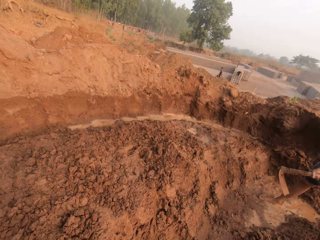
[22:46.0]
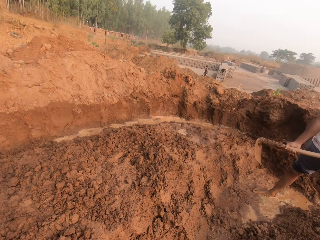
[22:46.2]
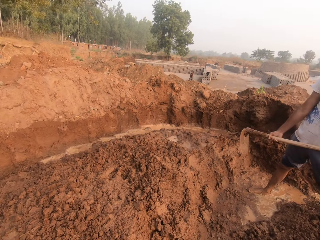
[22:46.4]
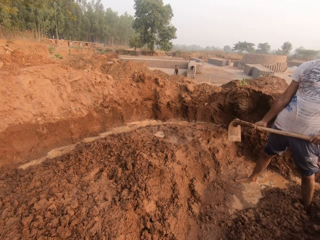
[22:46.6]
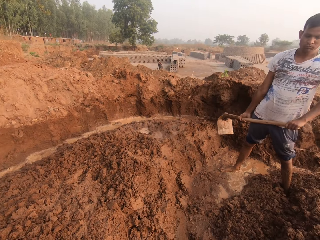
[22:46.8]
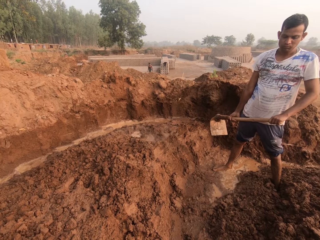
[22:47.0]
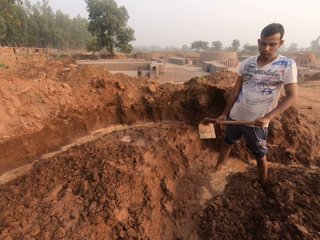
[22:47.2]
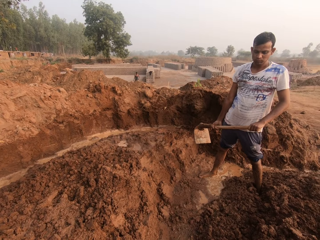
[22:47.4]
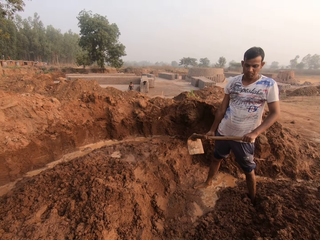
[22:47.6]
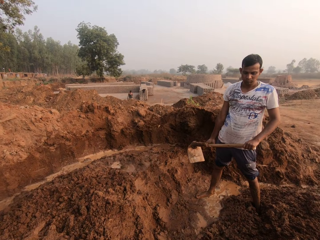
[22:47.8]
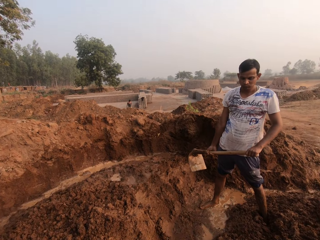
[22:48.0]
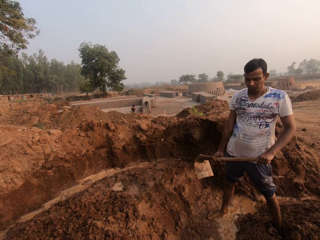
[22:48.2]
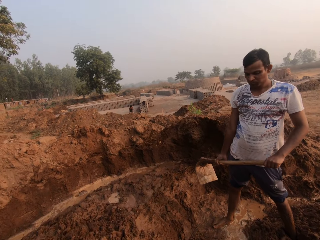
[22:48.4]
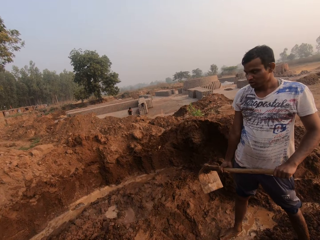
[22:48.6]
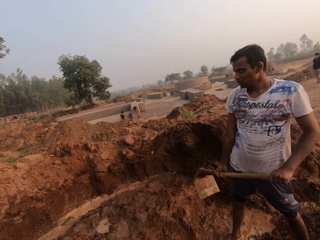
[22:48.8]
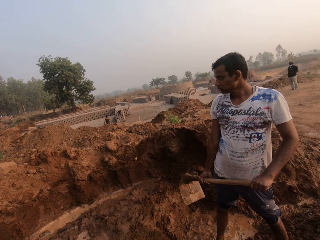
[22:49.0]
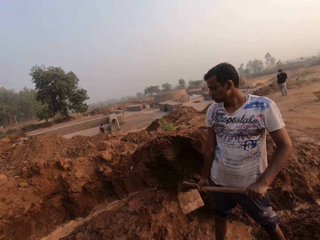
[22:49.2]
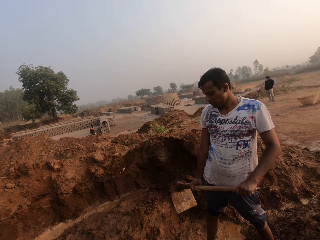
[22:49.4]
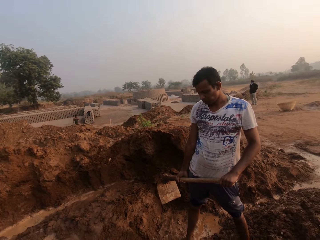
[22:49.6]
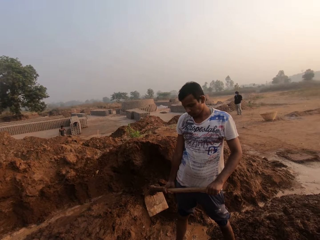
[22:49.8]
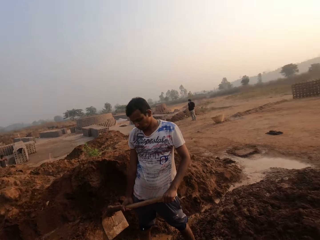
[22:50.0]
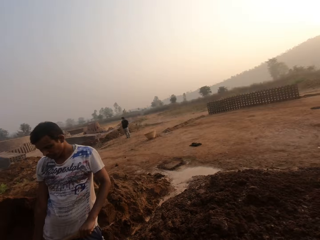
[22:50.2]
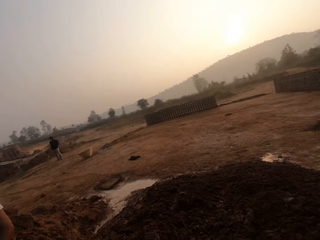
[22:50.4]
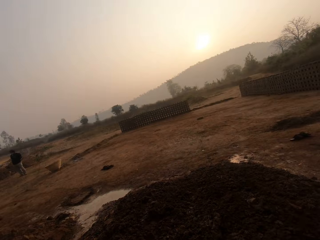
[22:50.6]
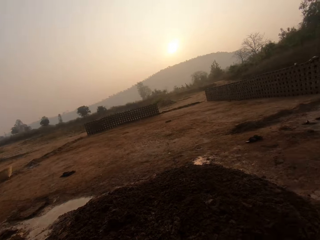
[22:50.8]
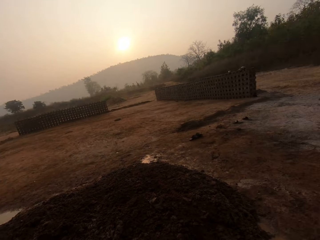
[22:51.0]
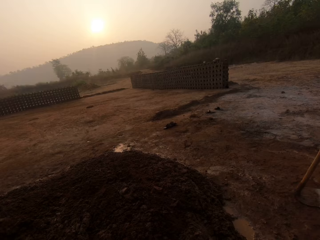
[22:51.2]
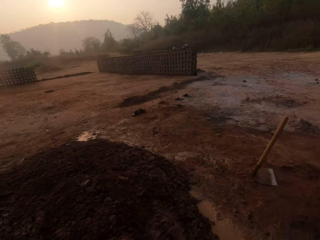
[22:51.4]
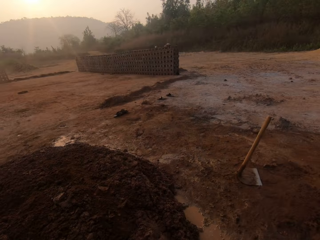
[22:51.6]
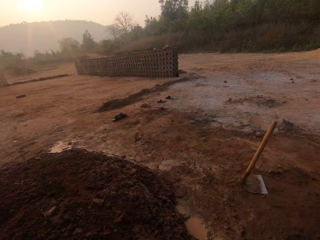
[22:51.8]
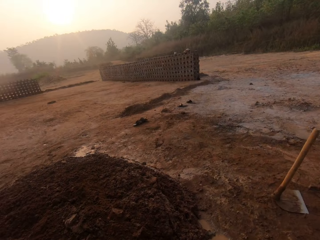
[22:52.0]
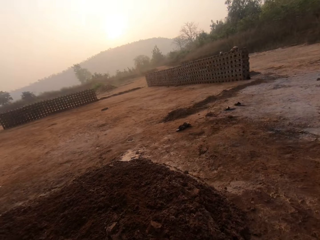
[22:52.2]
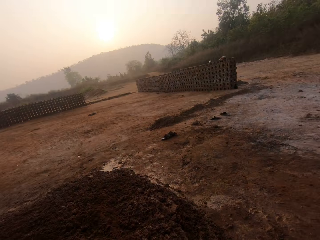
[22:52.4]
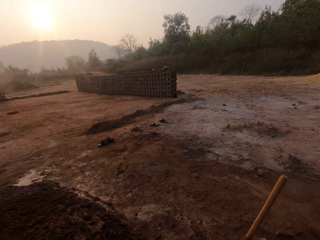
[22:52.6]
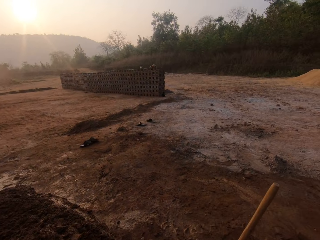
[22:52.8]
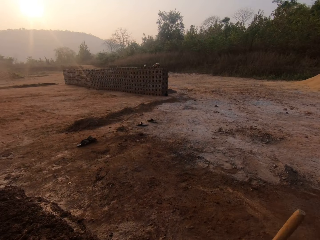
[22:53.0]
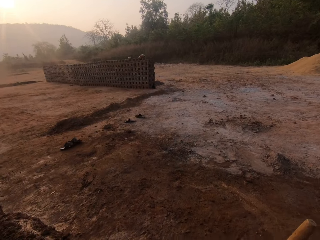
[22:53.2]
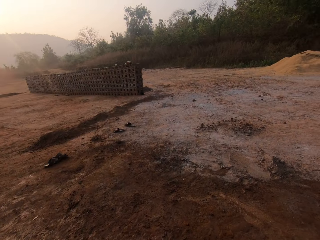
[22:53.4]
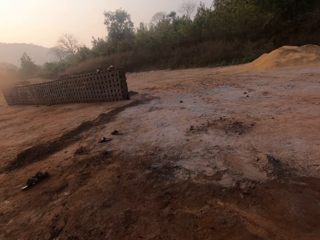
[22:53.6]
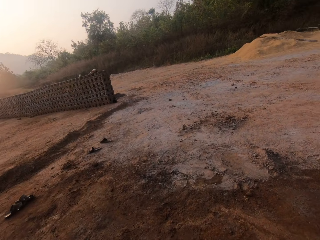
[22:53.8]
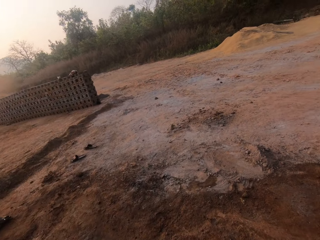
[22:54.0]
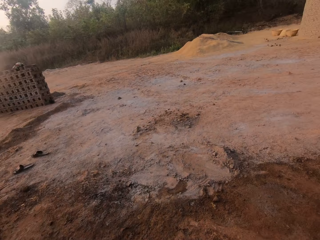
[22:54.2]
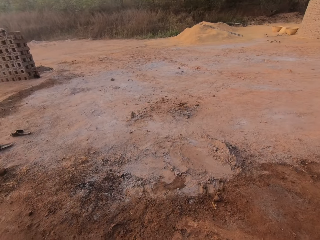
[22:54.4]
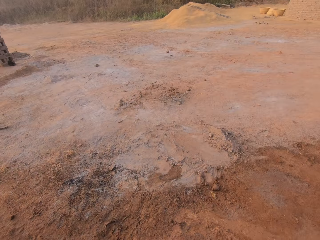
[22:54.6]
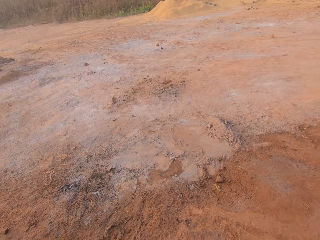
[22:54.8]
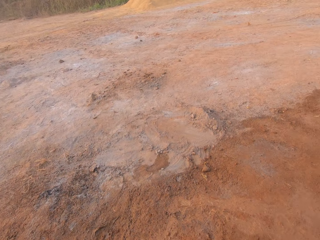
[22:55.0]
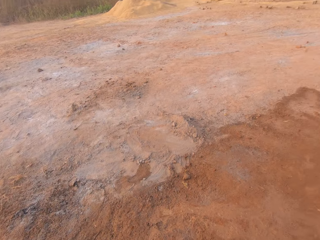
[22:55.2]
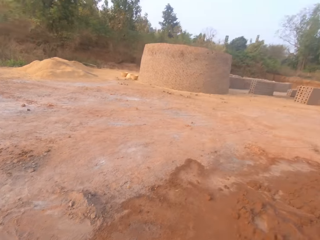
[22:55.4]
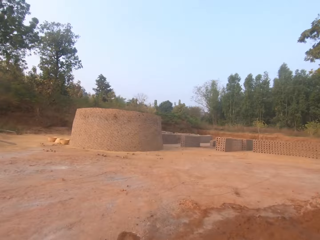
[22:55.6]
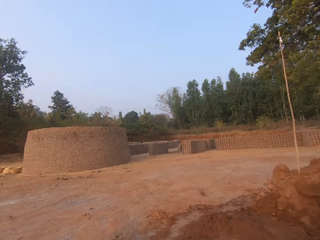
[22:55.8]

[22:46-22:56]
The camera wearer walks around the ground.

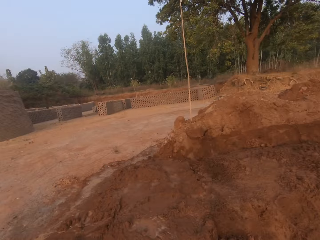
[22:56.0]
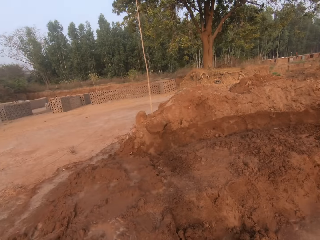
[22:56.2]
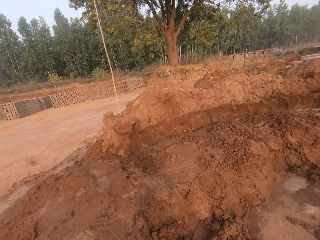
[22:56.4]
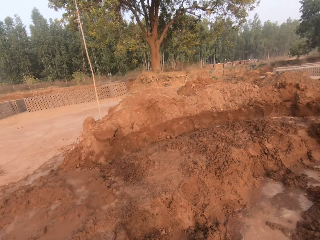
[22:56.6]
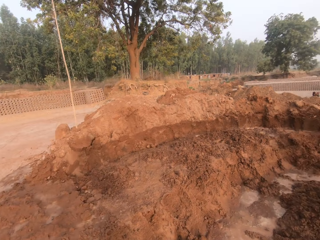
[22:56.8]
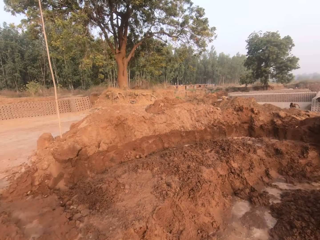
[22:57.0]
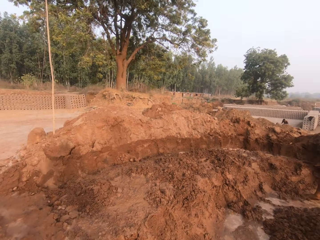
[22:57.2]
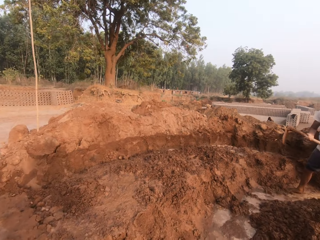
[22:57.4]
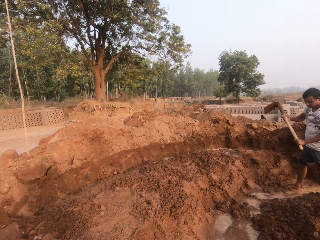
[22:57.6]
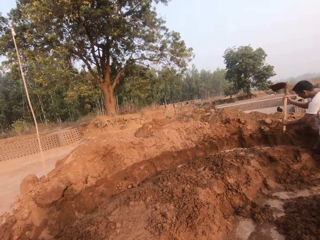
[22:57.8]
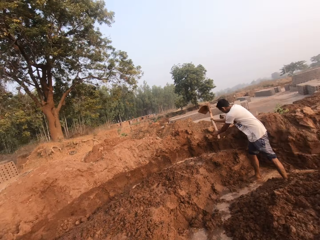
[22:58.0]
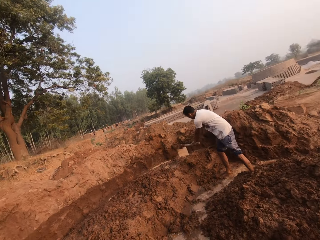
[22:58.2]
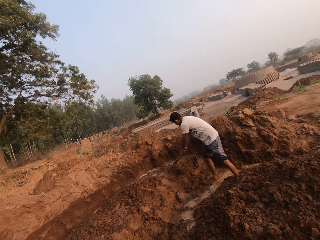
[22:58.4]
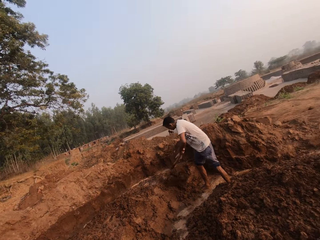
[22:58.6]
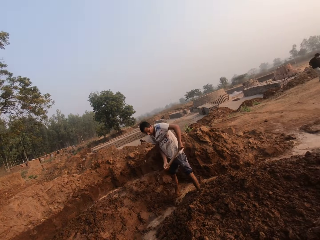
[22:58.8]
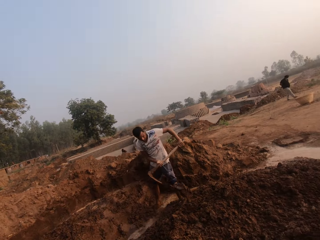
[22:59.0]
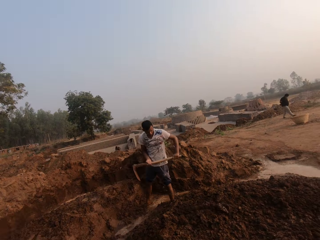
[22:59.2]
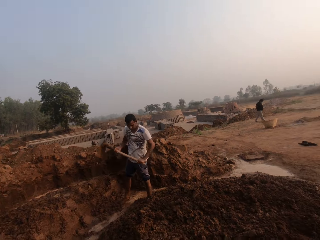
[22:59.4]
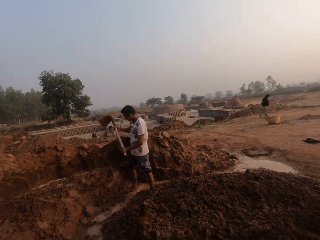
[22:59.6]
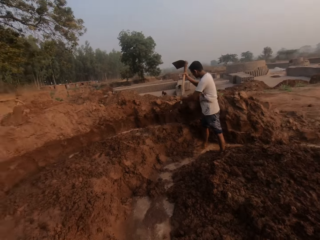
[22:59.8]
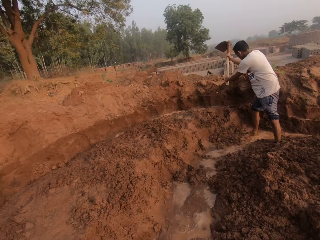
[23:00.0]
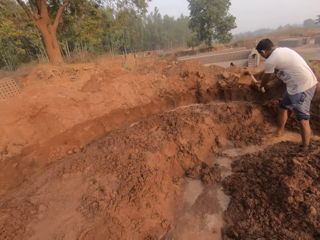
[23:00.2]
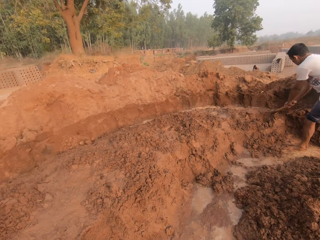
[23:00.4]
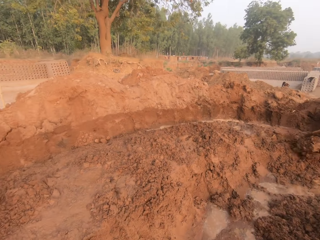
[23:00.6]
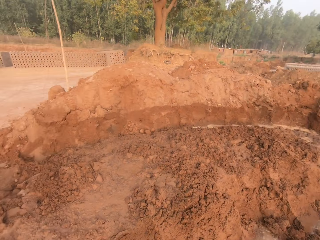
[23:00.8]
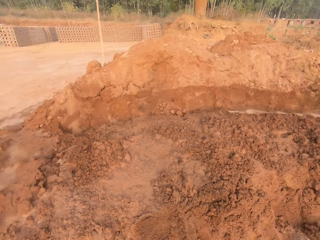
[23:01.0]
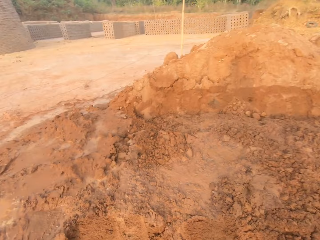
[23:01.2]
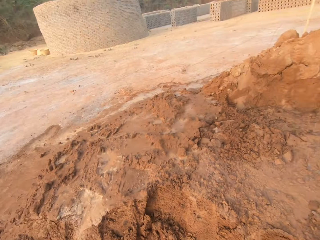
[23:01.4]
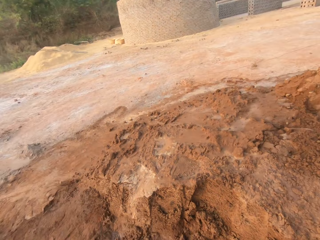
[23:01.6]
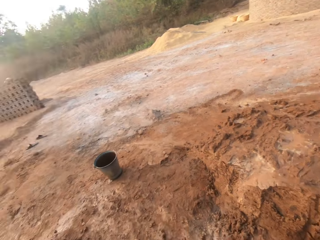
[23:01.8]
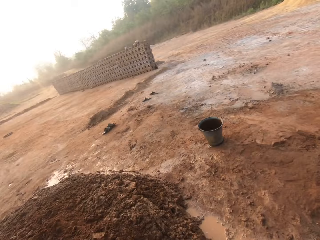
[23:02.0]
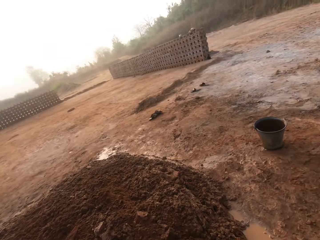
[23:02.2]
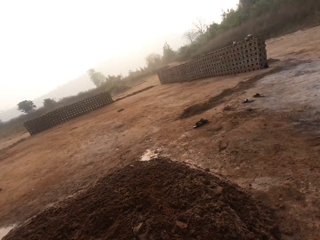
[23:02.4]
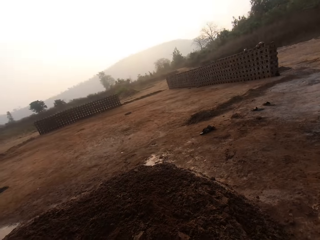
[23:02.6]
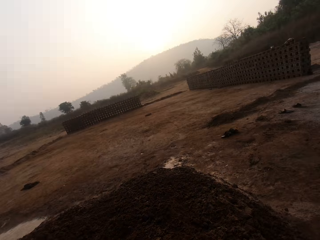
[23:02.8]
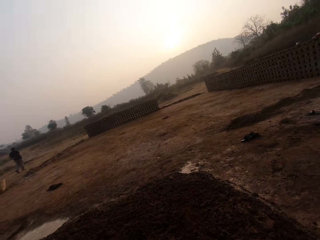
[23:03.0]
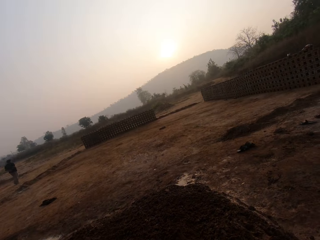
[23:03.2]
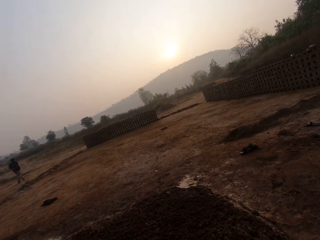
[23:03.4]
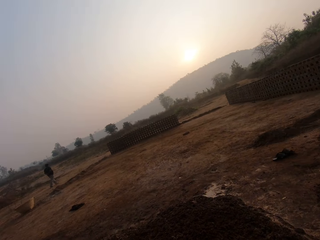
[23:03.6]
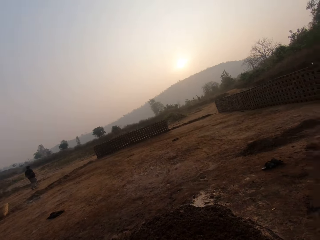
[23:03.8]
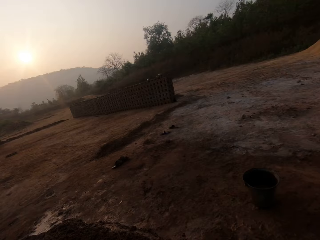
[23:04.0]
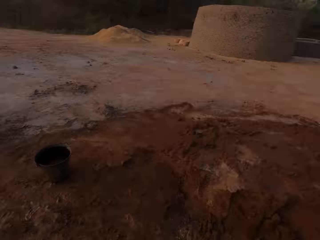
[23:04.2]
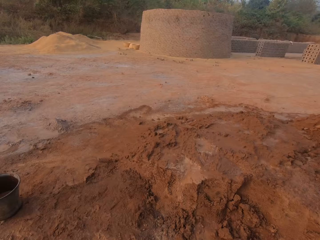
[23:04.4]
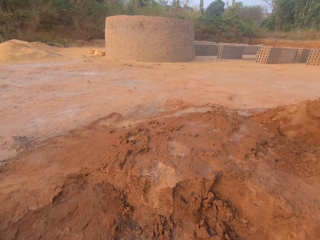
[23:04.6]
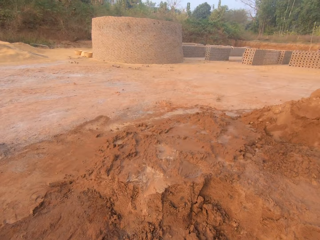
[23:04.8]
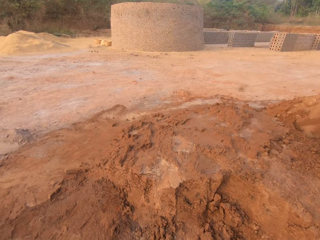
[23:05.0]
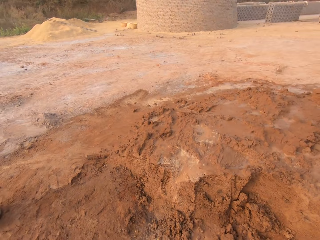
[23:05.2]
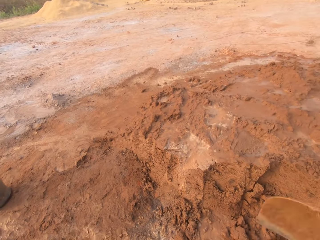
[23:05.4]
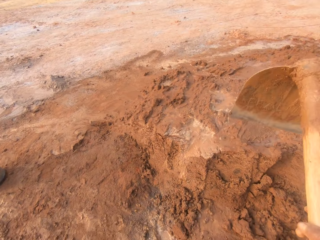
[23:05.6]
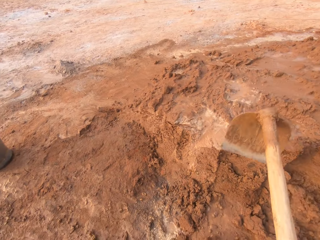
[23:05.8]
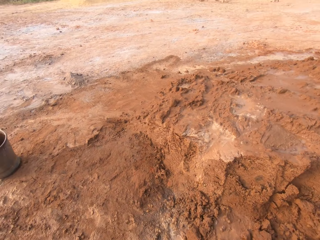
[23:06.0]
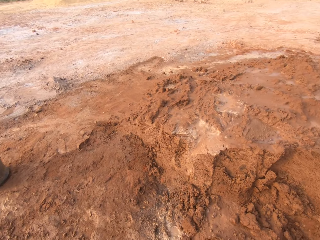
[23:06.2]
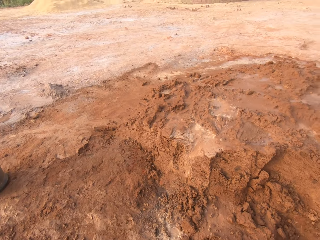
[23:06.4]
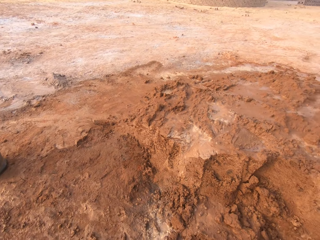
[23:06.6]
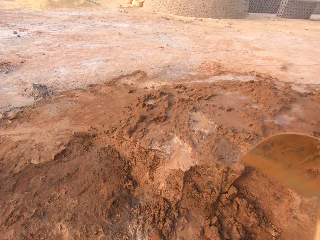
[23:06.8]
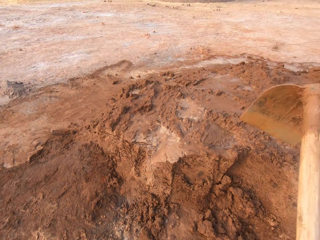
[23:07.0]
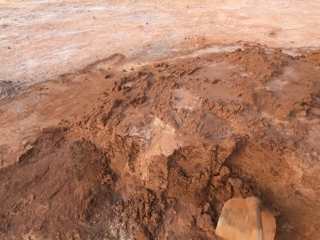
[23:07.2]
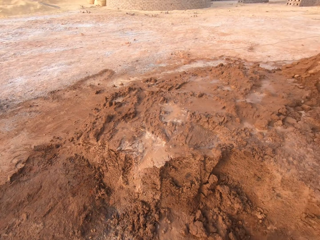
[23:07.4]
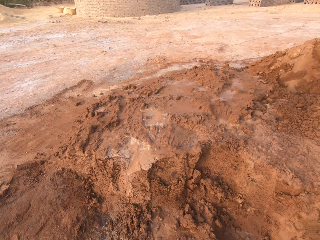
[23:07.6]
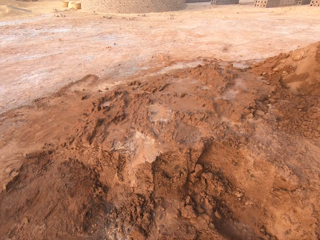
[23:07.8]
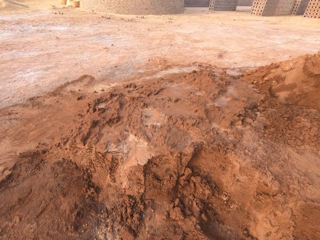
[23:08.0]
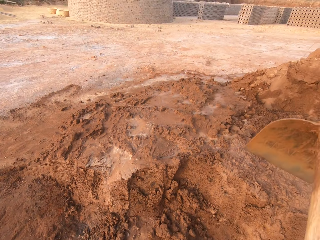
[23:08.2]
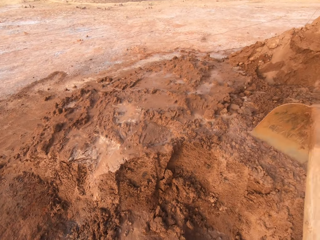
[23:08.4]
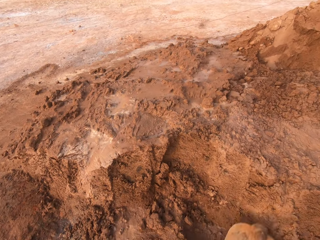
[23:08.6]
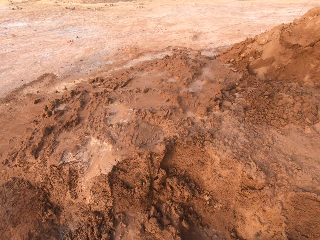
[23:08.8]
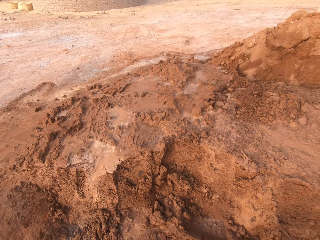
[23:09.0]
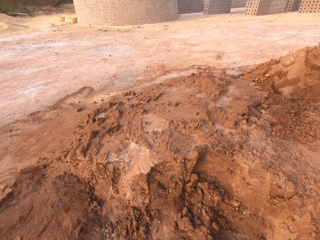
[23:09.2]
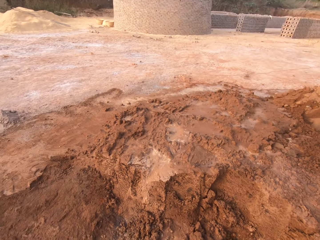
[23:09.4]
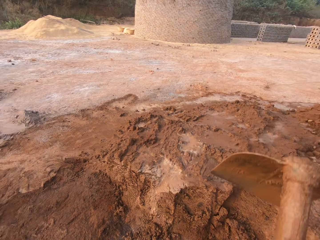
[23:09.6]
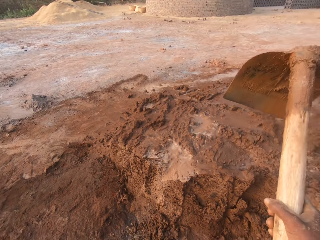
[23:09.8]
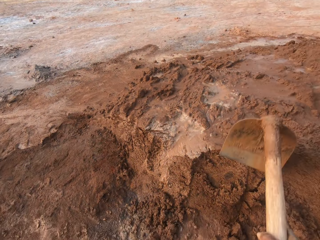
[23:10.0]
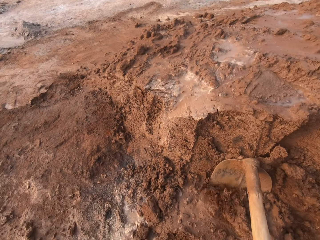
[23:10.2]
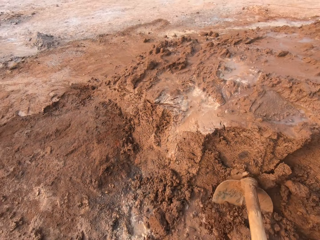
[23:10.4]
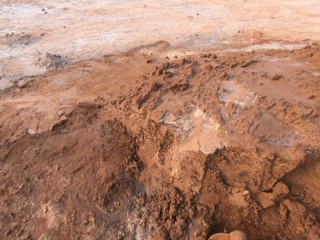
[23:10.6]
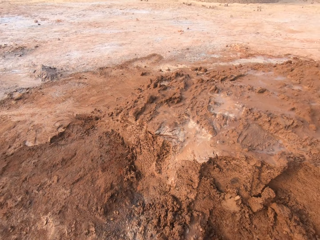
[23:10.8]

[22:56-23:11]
A man digs the floor with the hoe in both hands. The camera wearer interacts with the man. They walk around the ground. They dig the floor with the hoe in both hands.
